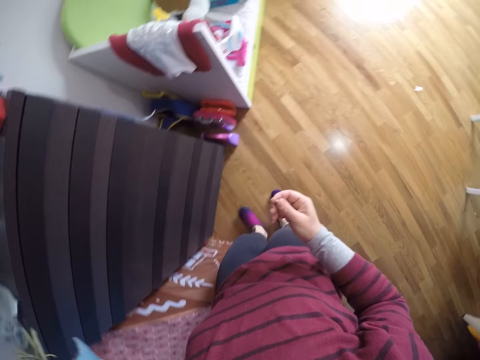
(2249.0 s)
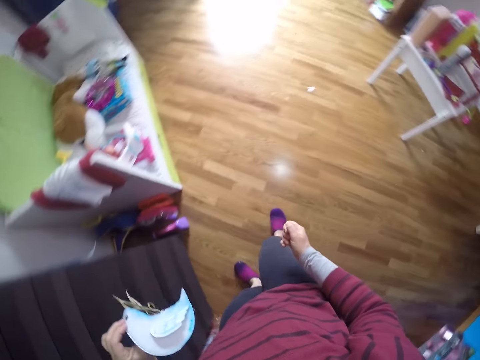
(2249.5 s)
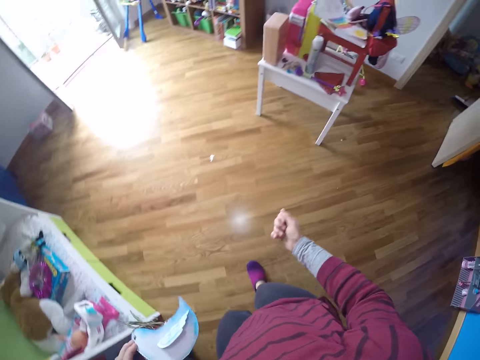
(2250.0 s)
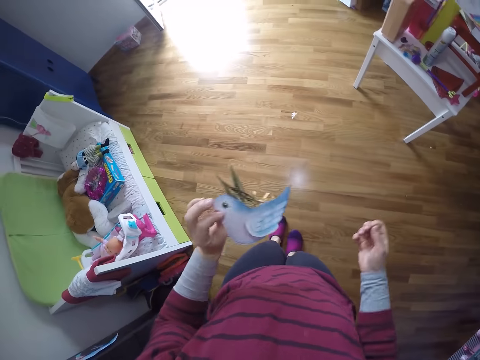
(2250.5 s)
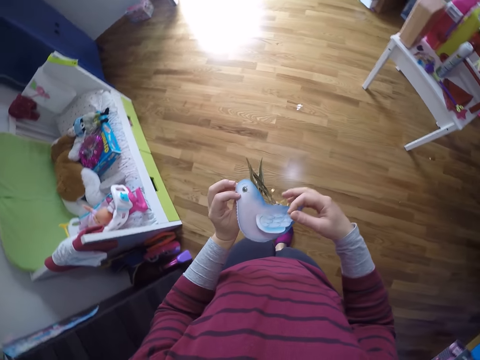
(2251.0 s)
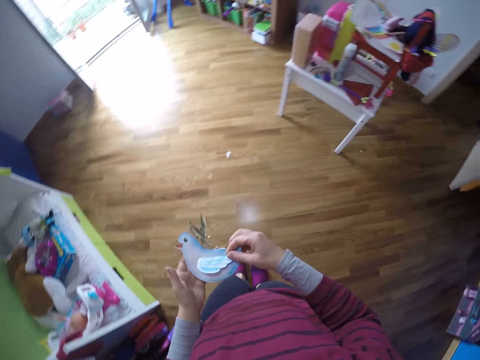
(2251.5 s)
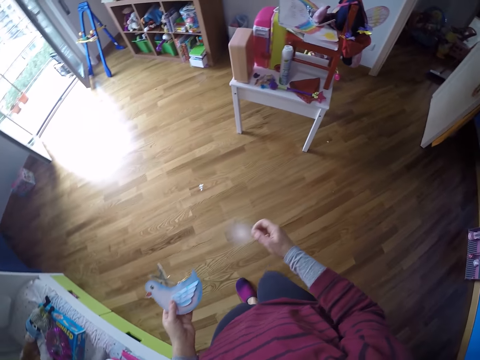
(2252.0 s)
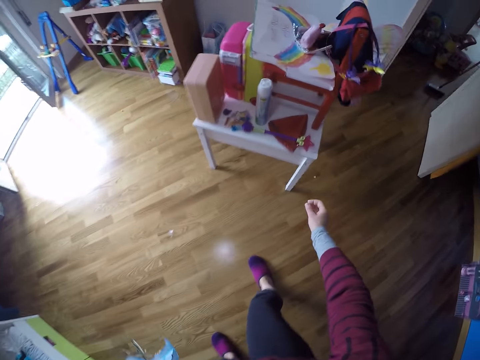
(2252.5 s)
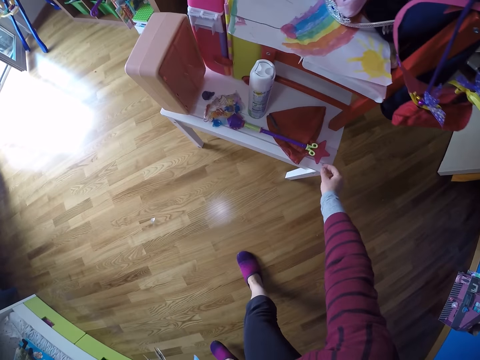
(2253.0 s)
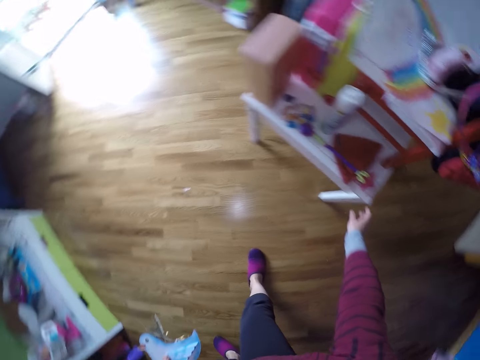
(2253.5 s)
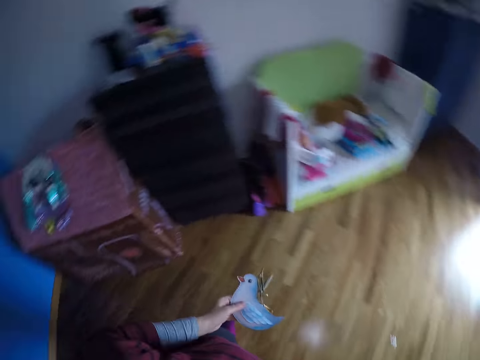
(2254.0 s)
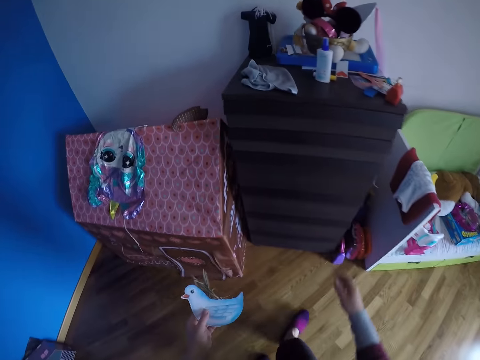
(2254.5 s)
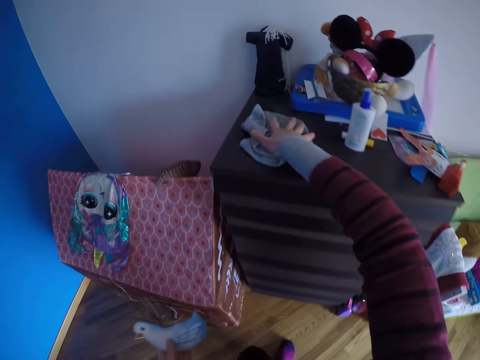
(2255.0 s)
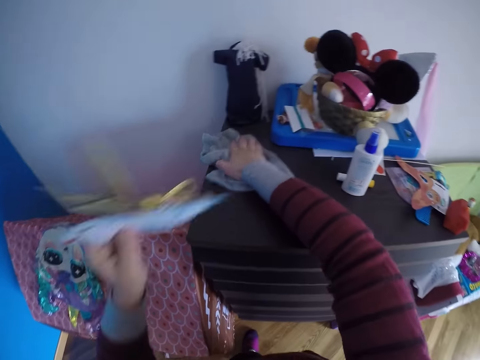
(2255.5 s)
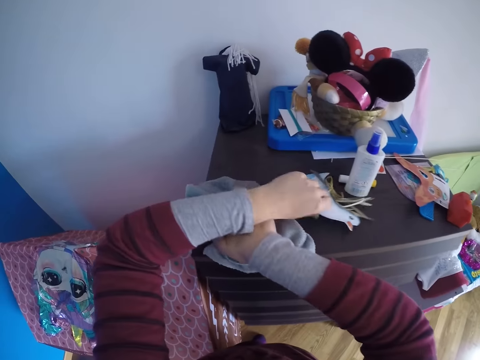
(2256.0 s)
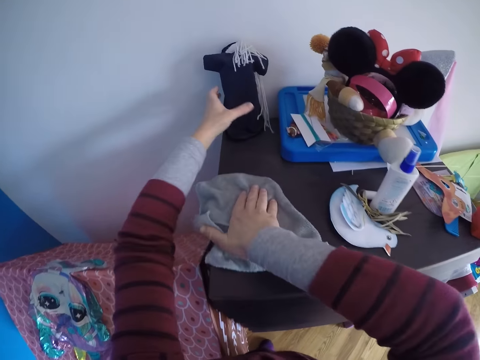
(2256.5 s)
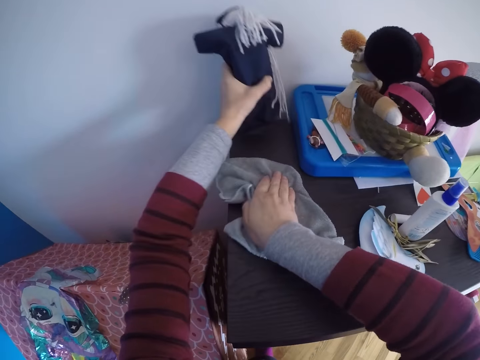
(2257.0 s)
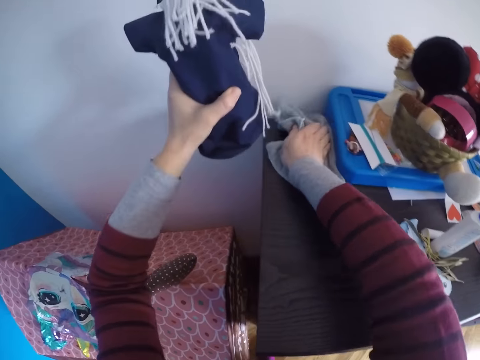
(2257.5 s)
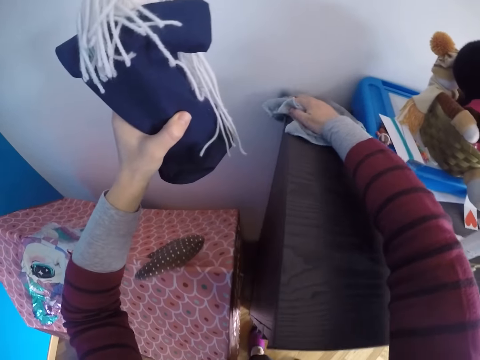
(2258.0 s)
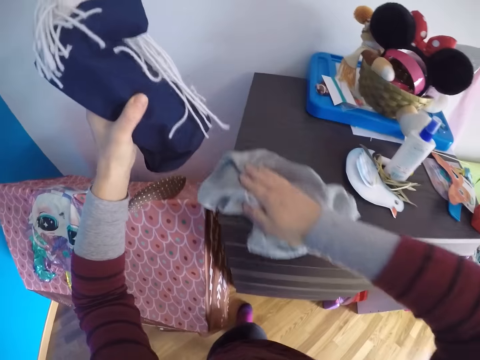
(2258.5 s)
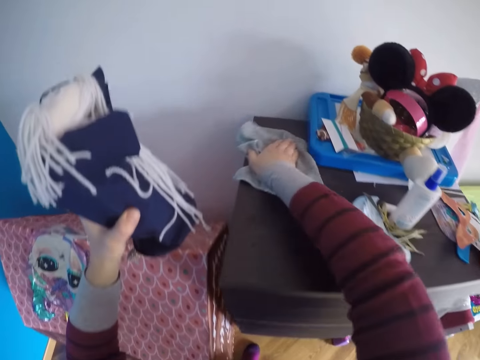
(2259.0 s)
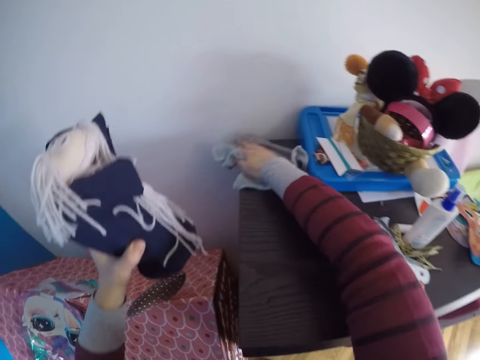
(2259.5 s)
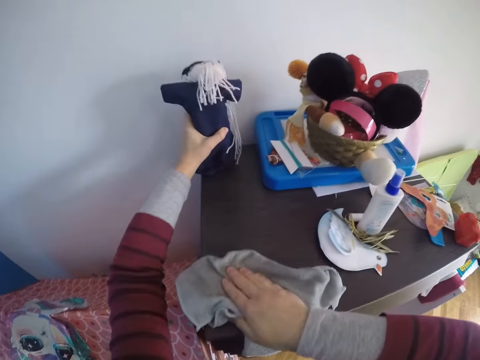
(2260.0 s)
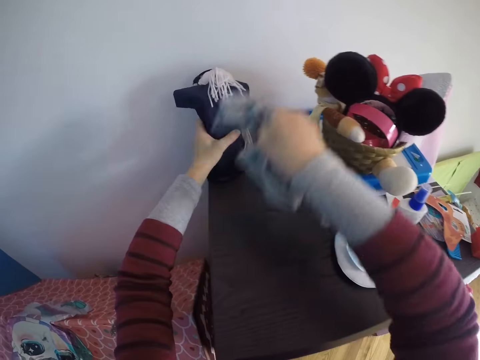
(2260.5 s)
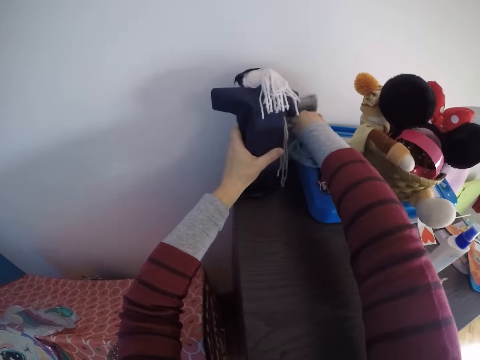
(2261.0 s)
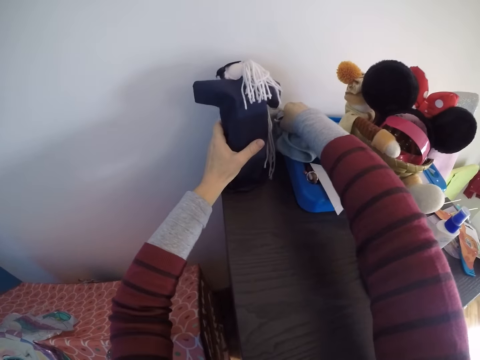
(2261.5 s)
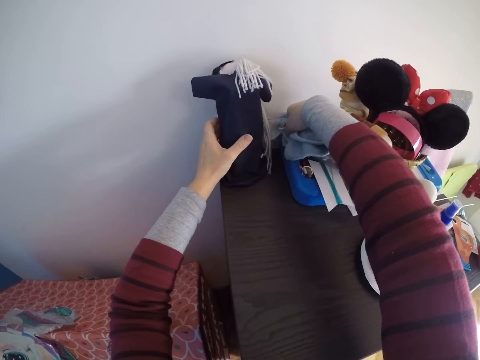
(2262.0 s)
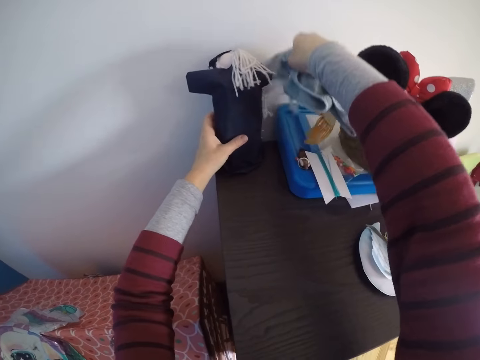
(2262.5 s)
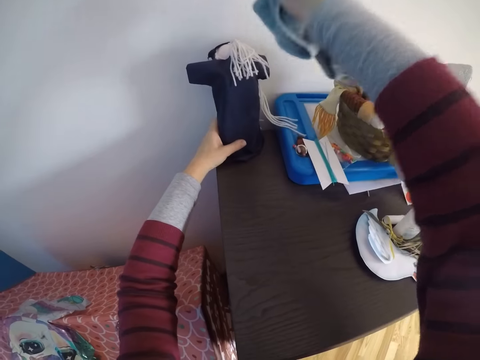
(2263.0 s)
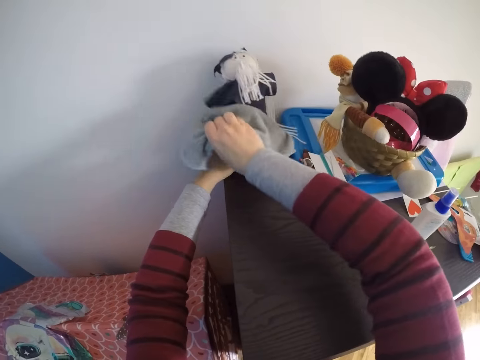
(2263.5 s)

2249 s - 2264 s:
The camera wearer walks around. She looks at the doll. She moves forward. She drops the decoration stone on a table with her right hand. She turns around and walks around. She cleans the top of the cupboard with the towel in her right hand. She drops the paper duck on another part of the top of the cupboard with her left hand. She picks up another doll from the top of the table with her left hand. She cleans the top of the cupboard with the towel in her right hand. She drops the other doll on the top of the table with her left hand. She cleans the other doll with the towel in her right hand. She wipes the cabinet with a hand towel. She moves her hand upwards.

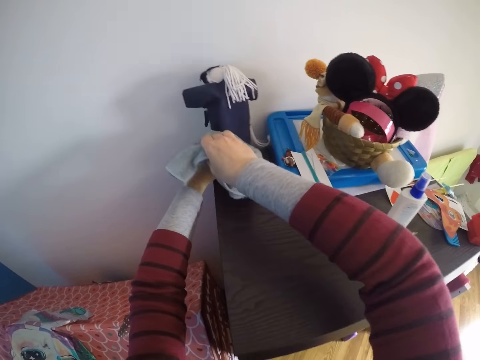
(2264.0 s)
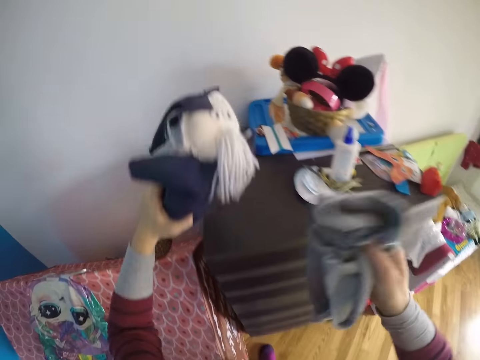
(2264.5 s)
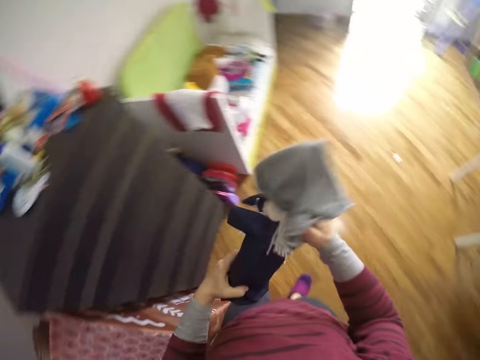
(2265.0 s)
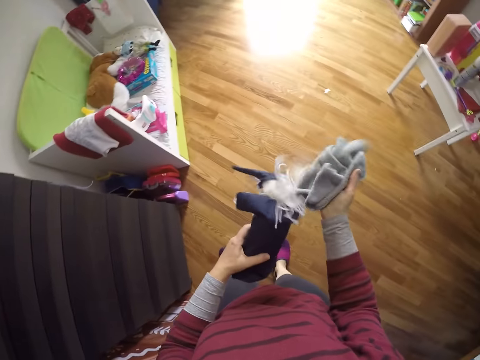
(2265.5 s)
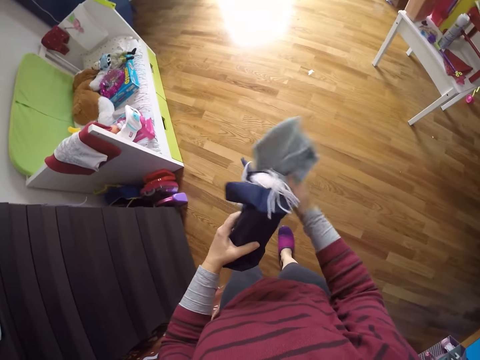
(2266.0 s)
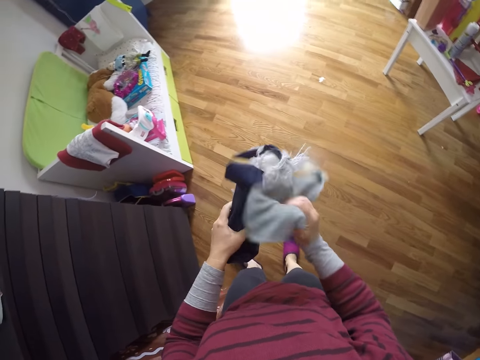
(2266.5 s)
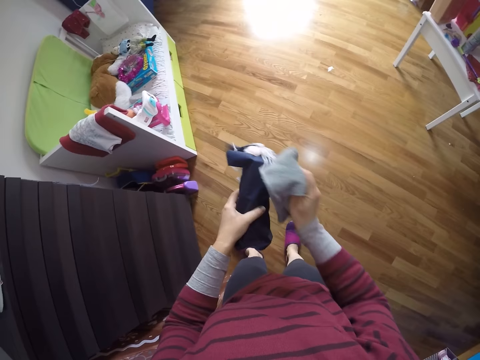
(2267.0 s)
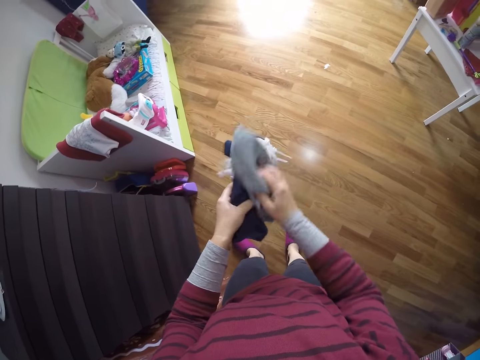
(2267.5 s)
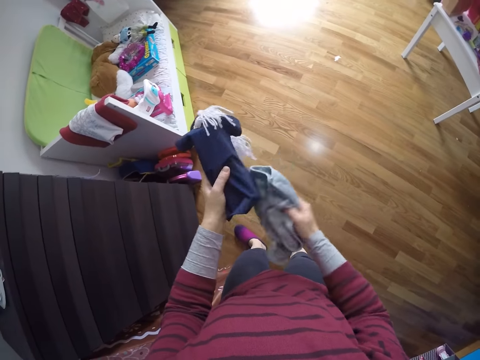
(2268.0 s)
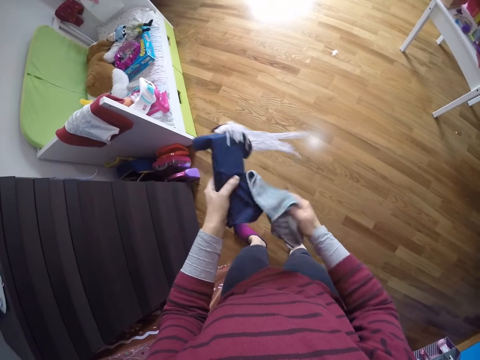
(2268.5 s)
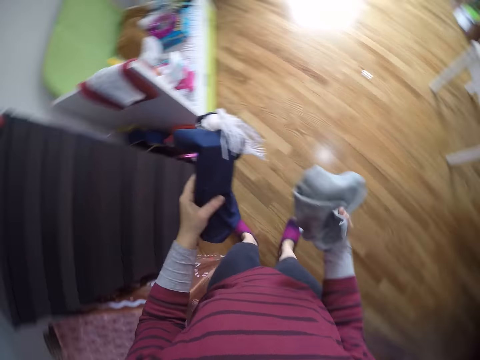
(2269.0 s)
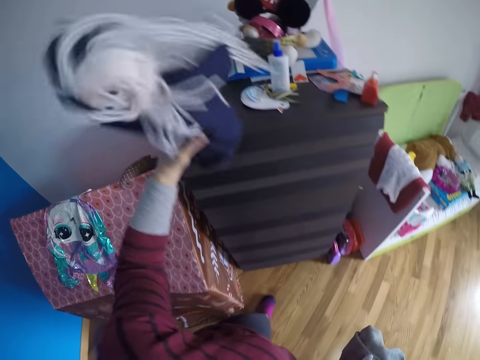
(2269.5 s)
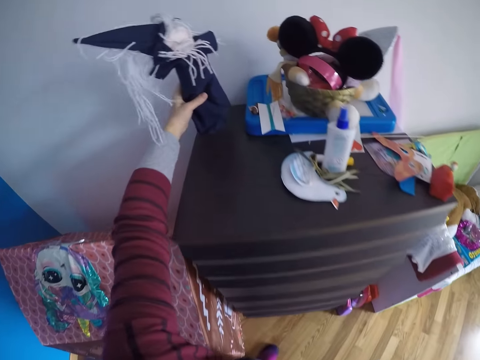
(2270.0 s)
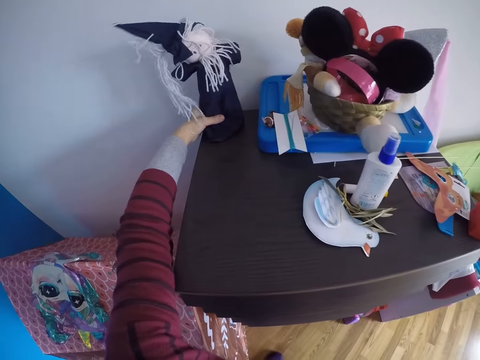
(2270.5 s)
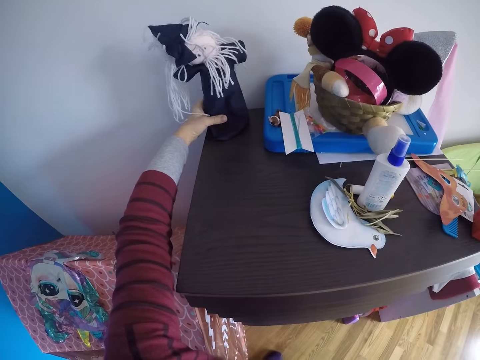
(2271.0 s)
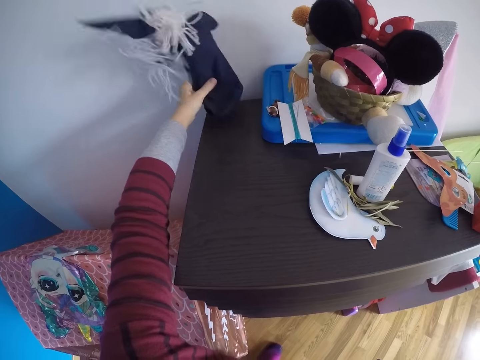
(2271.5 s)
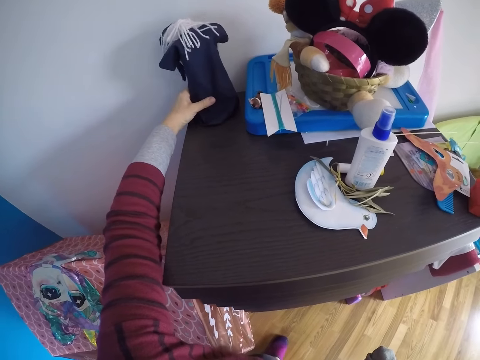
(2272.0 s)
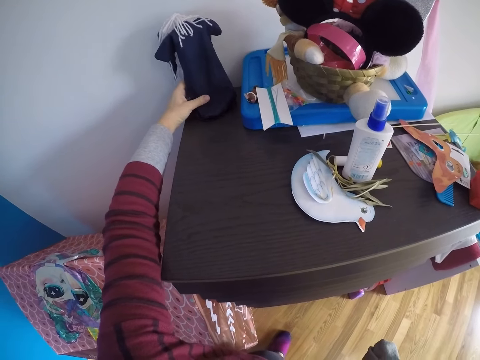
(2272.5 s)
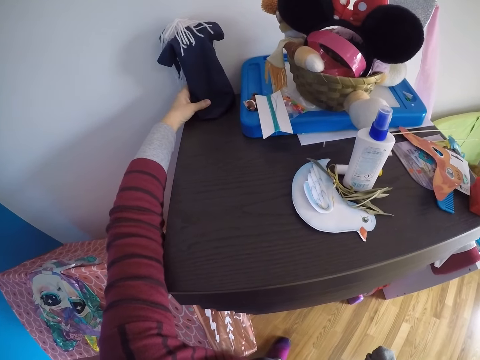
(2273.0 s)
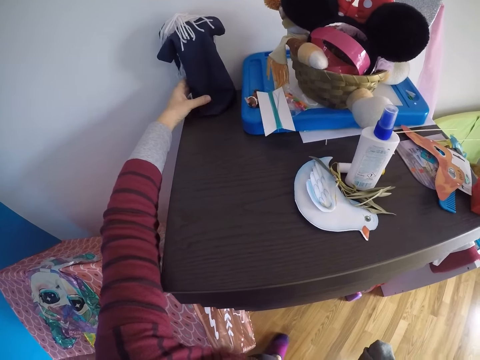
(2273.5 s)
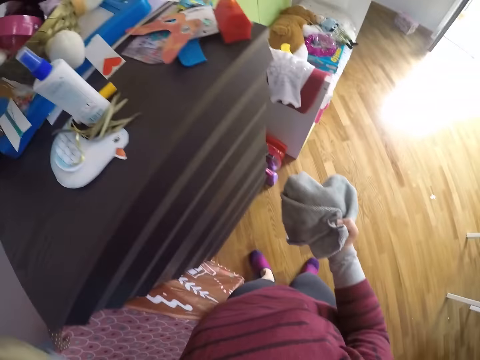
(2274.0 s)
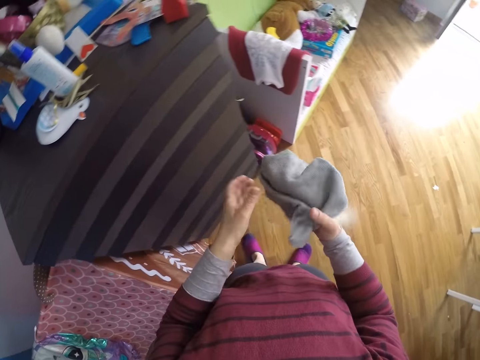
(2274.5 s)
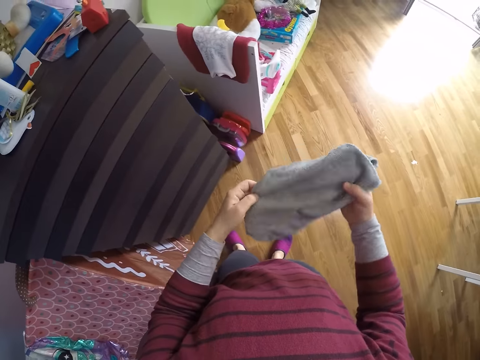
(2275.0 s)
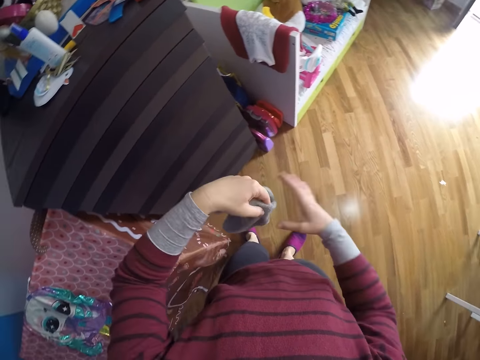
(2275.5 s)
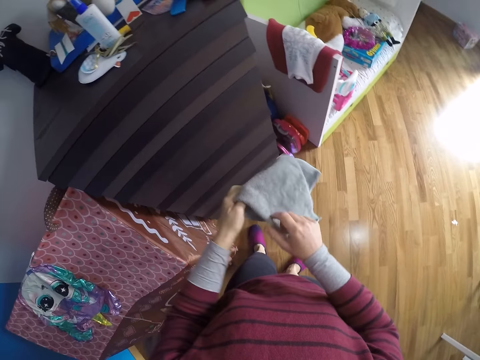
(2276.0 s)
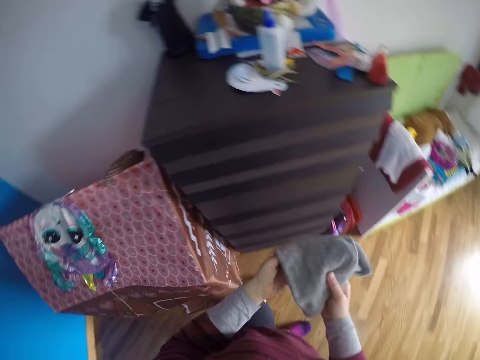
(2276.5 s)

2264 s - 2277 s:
The camera wearer wipes the doll with a hand towel. She picks up the other doll from the top of the table with her left hand. She cleans the other doll with the towel in her right hand. She turns around. She drops the other doll on the top of the table with her left hand. She turns around. She turns the hand towel and refolds the towel with both hands.
